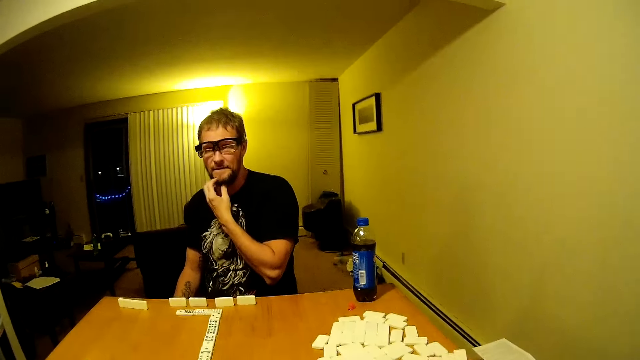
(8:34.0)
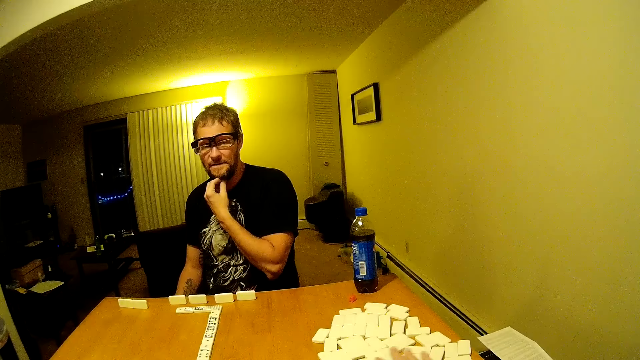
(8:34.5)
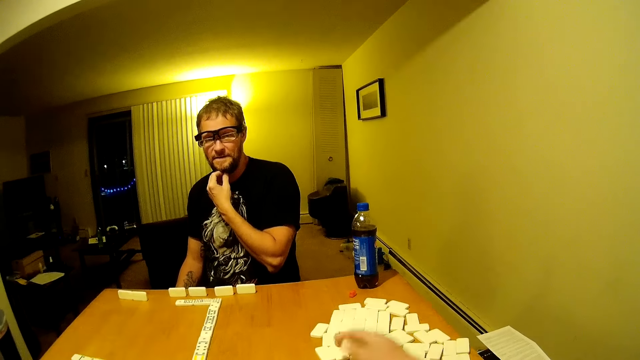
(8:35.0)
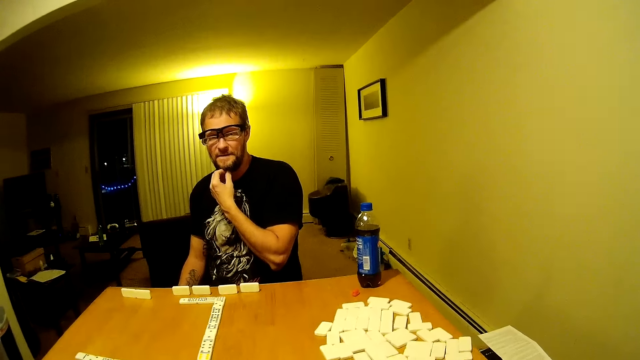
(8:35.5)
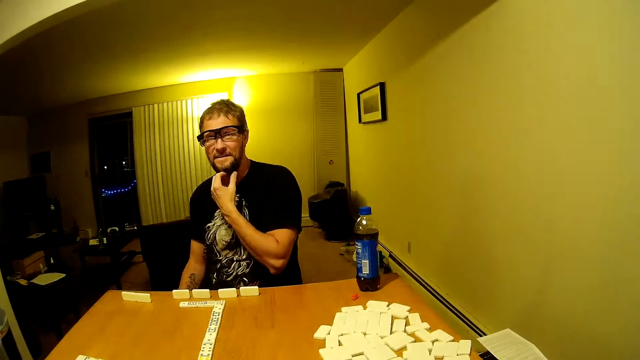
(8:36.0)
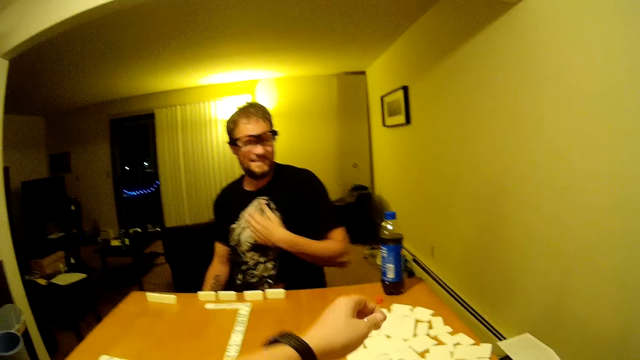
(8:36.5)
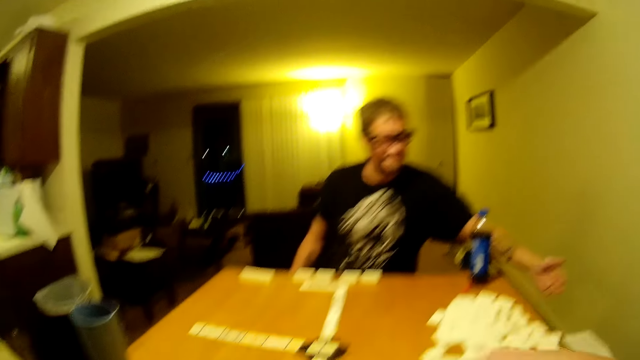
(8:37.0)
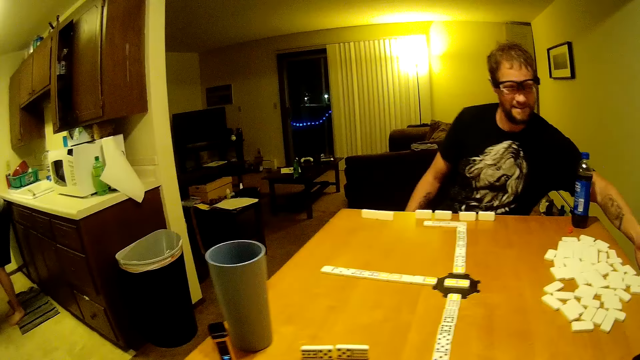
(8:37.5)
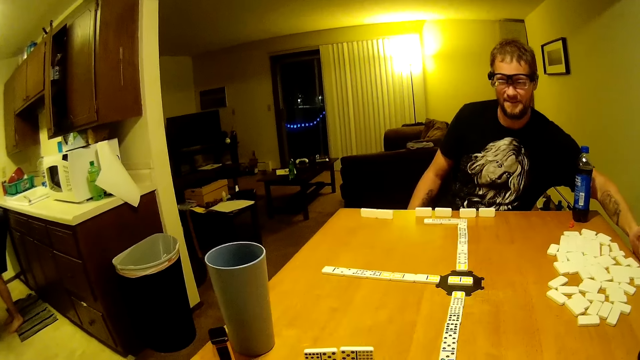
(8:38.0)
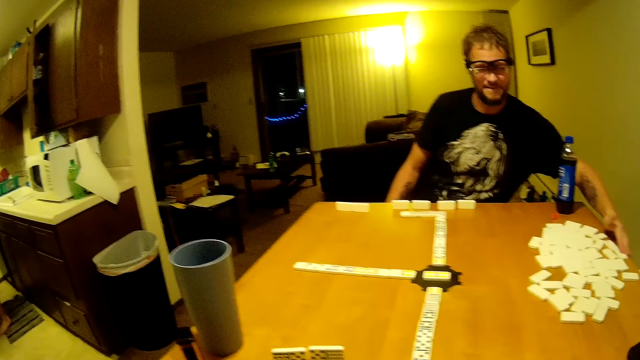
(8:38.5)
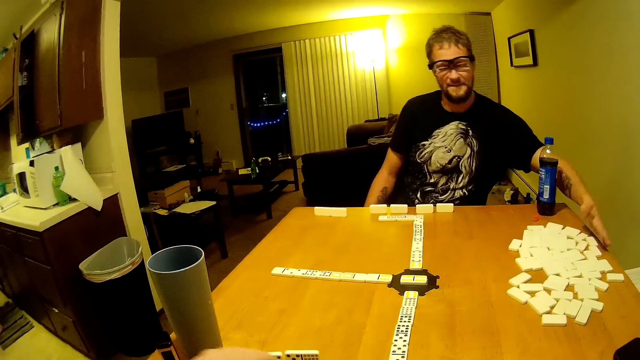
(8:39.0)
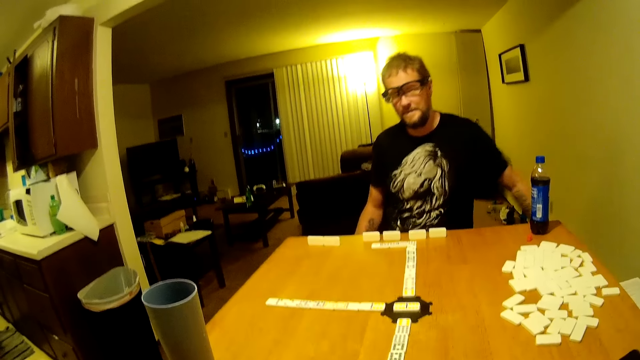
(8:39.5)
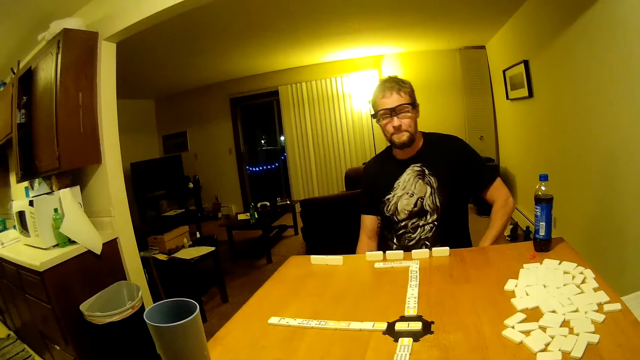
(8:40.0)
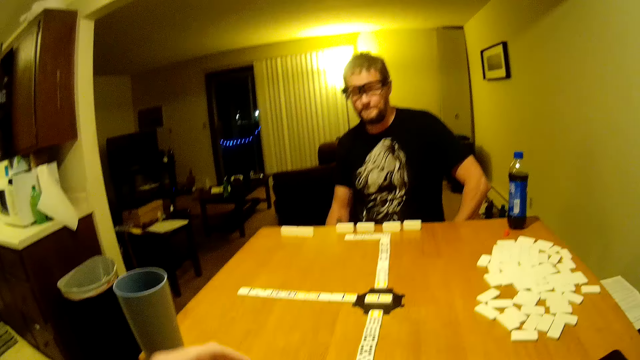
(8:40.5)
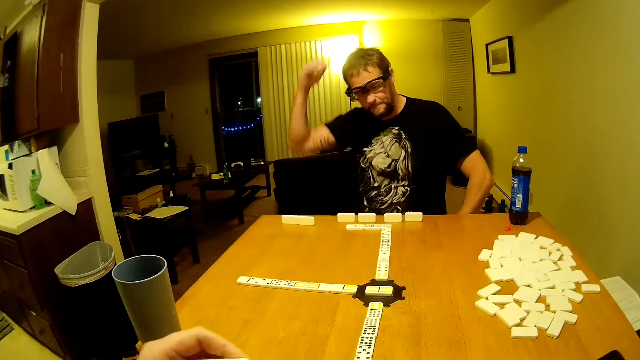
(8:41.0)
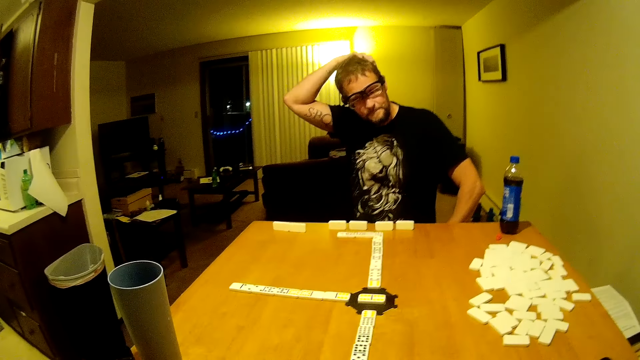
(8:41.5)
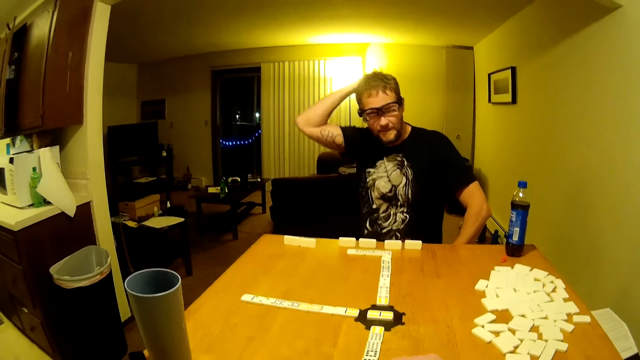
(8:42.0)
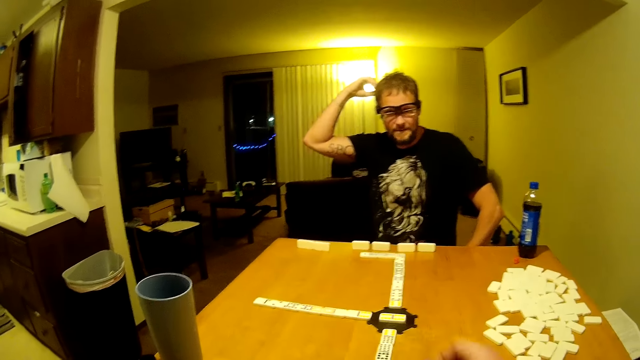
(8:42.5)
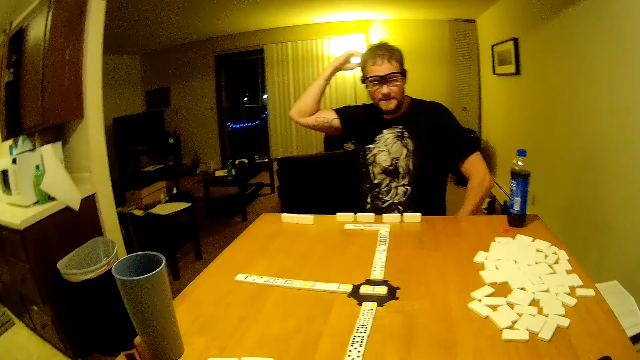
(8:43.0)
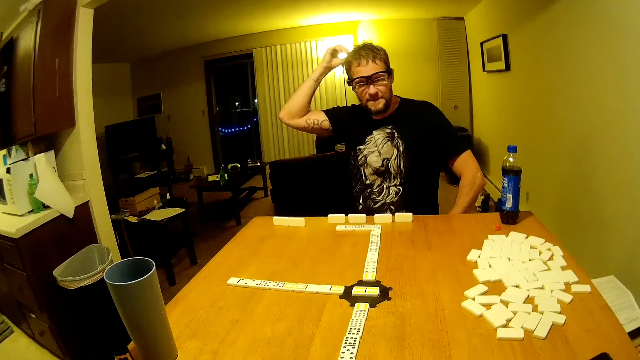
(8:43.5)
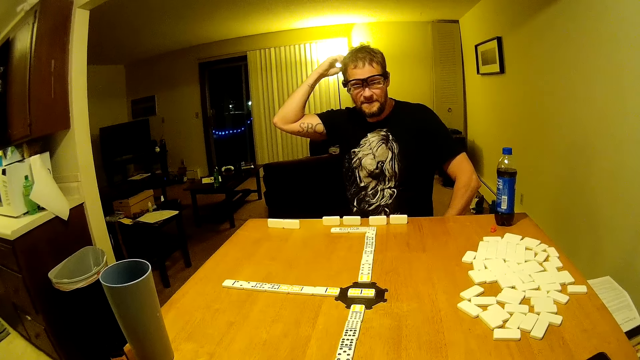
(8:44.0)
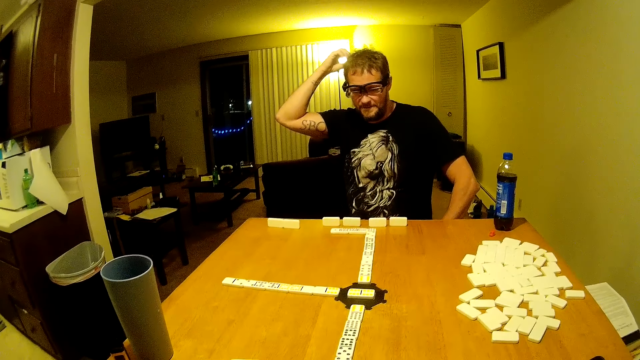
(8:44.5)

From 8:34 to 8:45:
The camera wearer moves hands. They stretch a hand. A man pushes domino pieces. The man reaches for the dominoes. The camera wearer holds a domino piece. The man rubs his head. The man scratches his head.

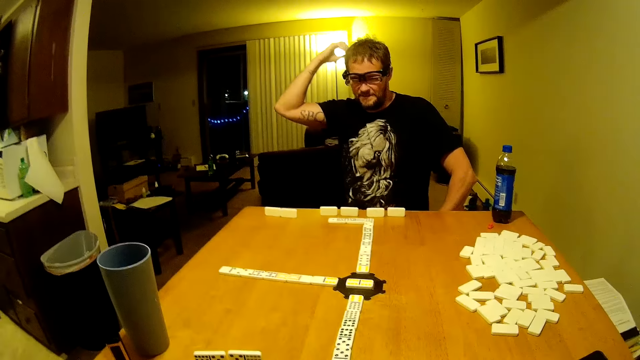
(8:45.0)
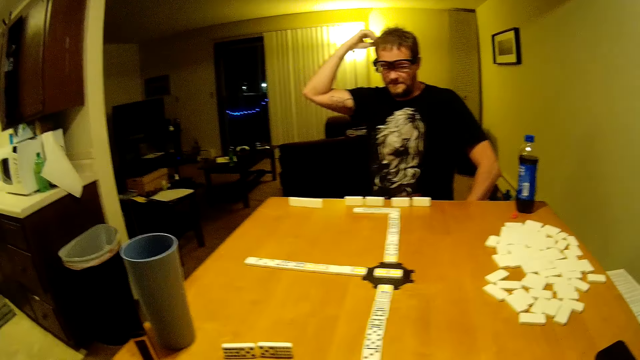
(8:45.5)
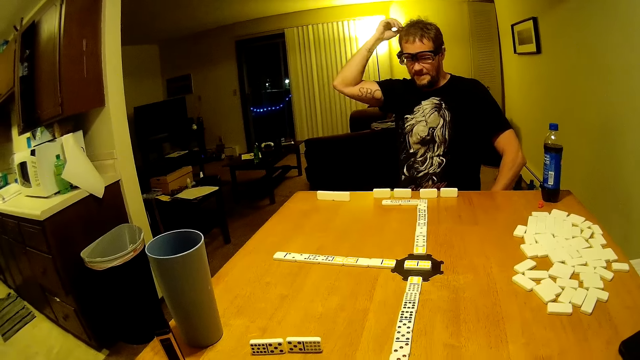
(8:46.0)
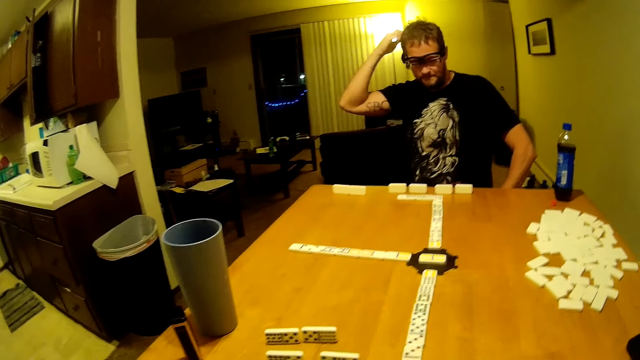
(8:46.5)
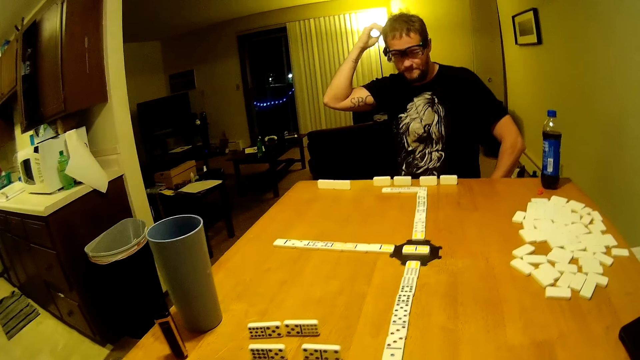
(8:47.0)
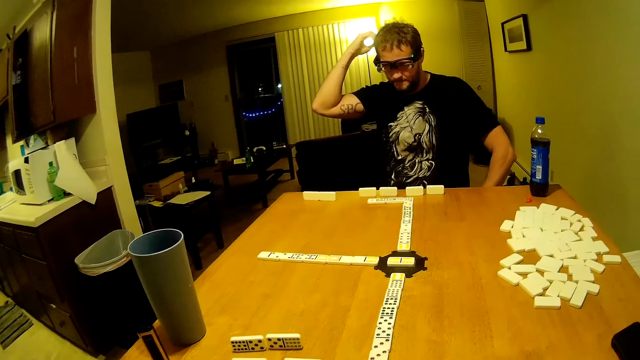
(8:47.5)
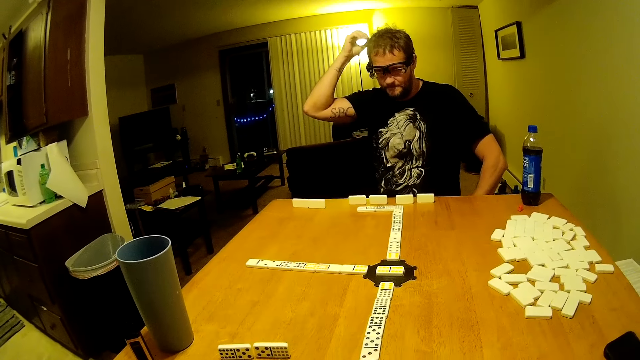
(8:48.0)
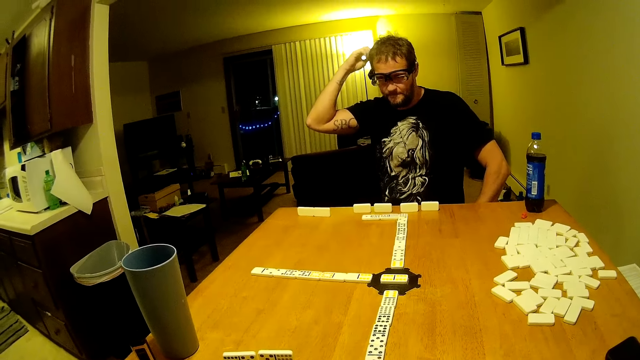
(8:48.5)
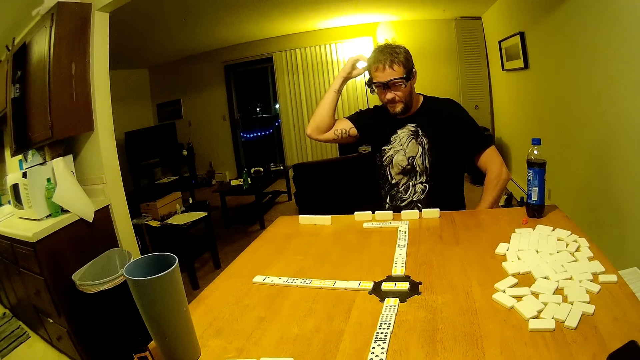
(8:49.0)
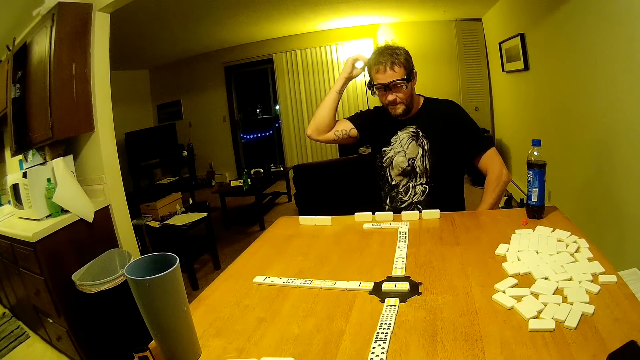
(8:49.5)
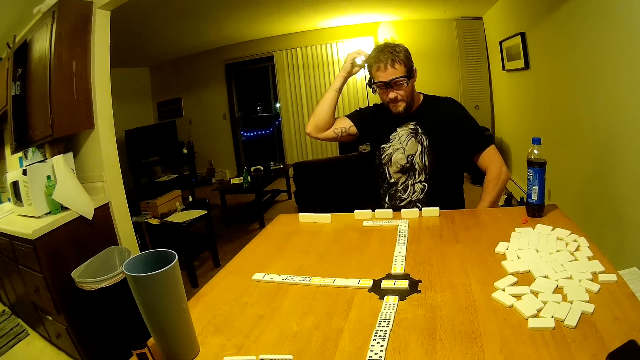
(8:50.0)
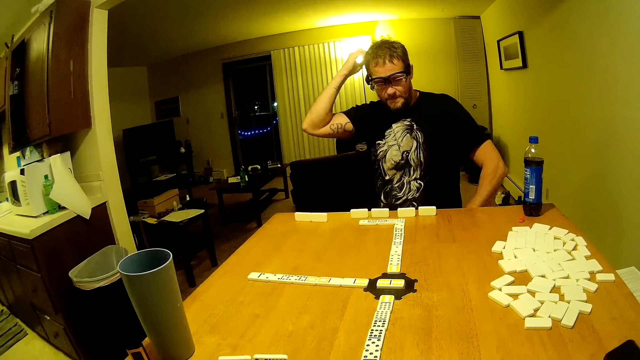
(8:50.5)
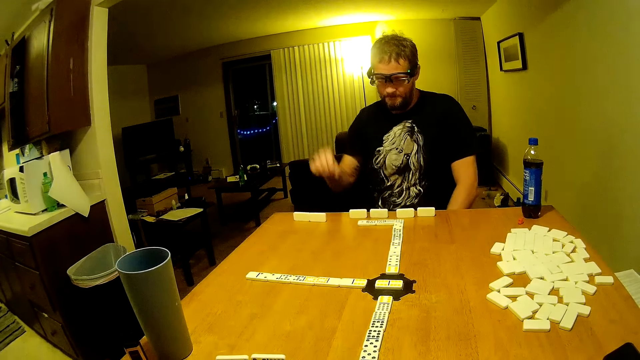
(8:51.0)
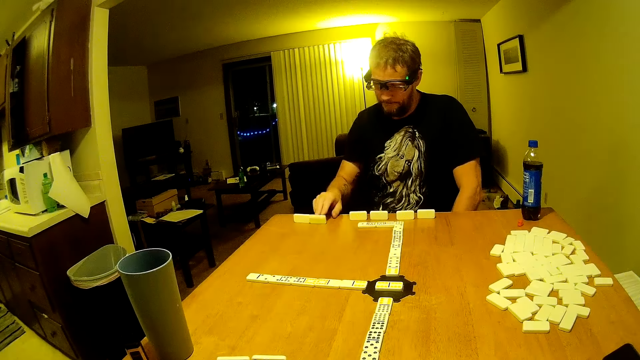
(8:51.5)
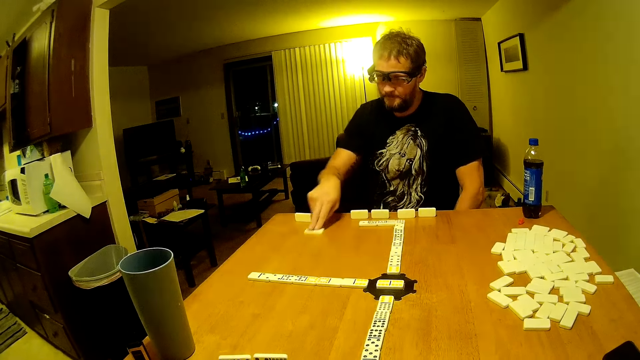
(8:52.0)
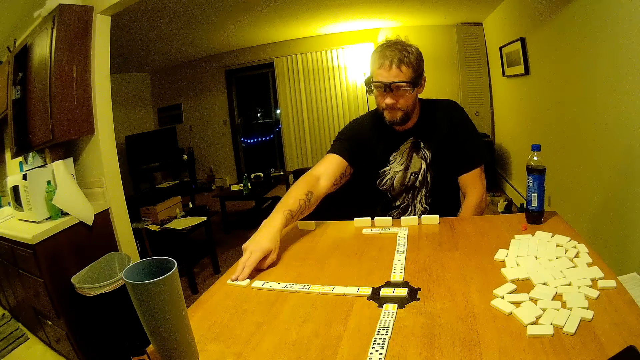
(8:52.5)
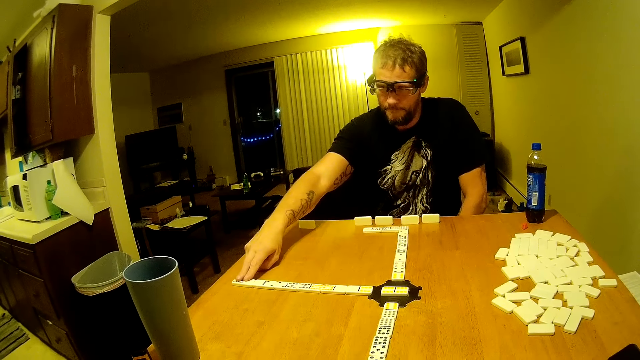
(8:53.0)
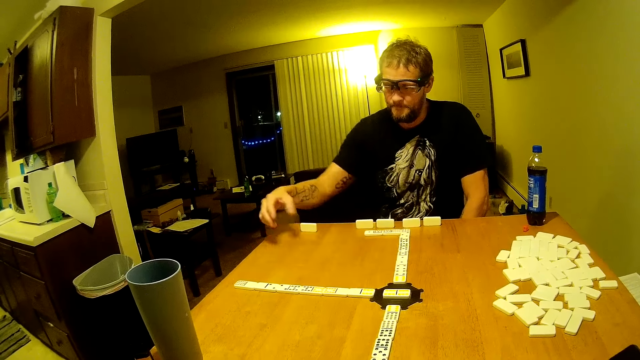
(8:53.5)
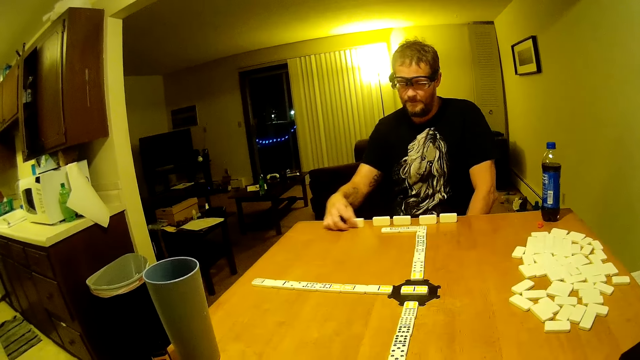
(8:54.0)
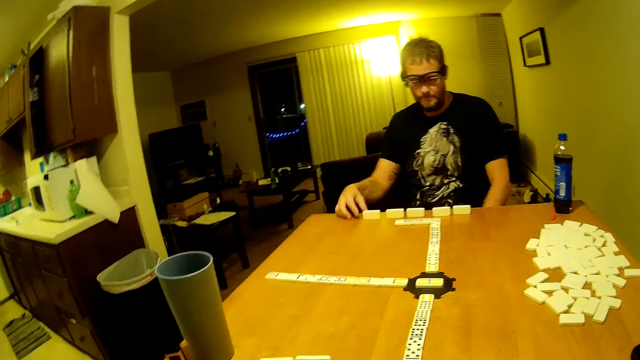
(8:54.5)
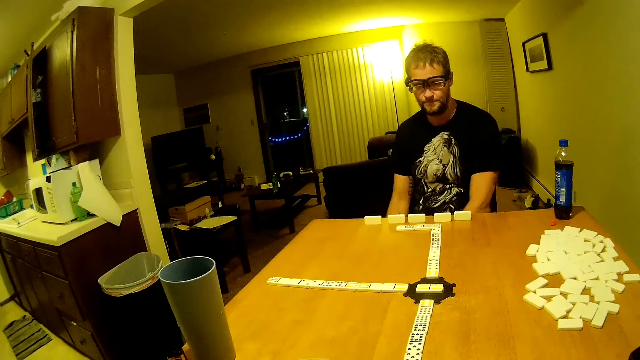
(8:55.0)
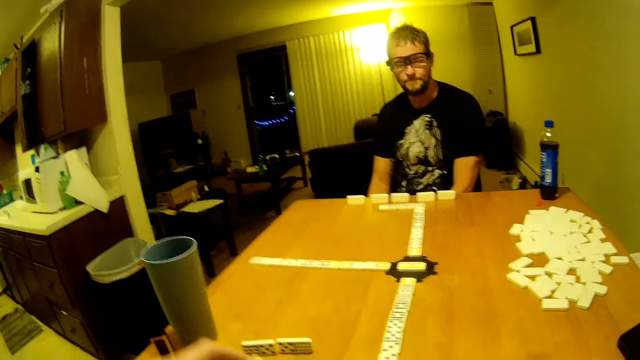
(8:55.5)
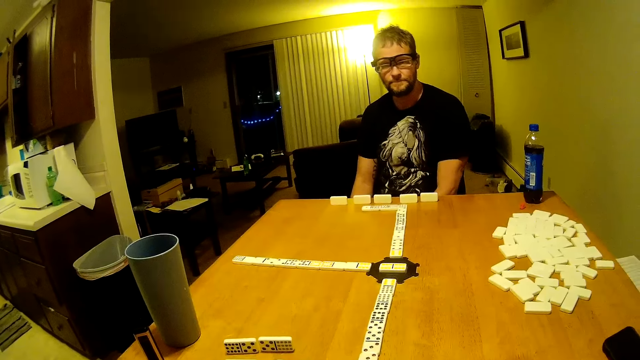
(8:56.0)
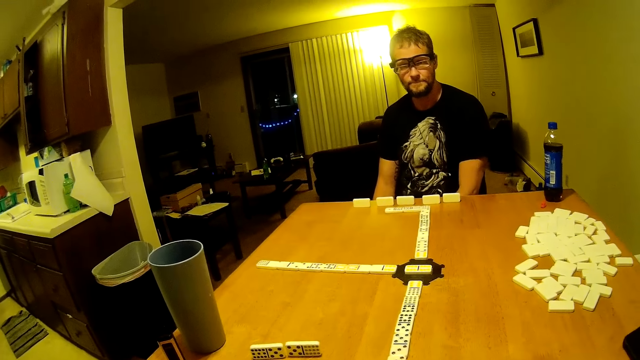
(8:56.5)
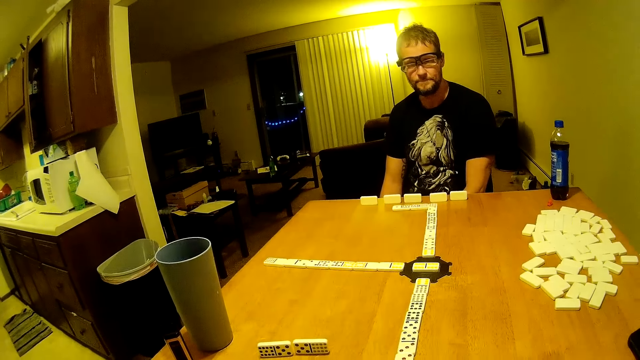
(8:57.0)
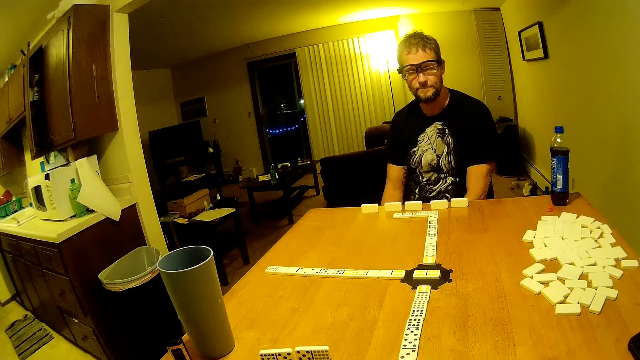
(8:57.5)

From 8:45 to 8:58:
The camera wearer looks around. A man drags a domino piece on the table. The man flips dominoes on the table, arranges the dominoes on the table and places the domino piece. The man drags the domino piece on the table.
